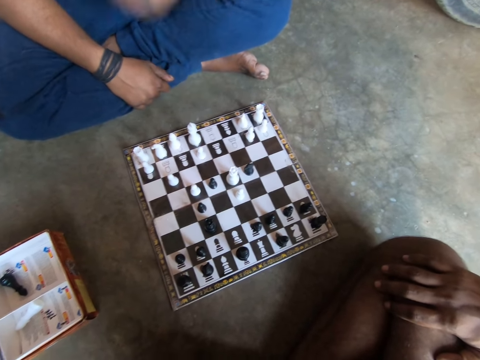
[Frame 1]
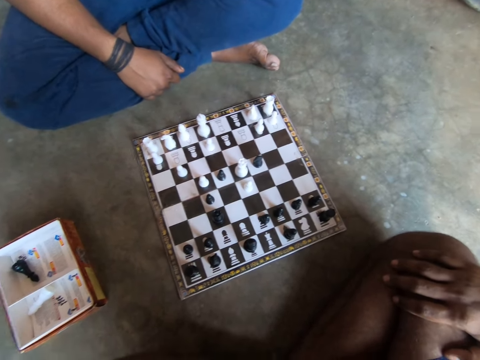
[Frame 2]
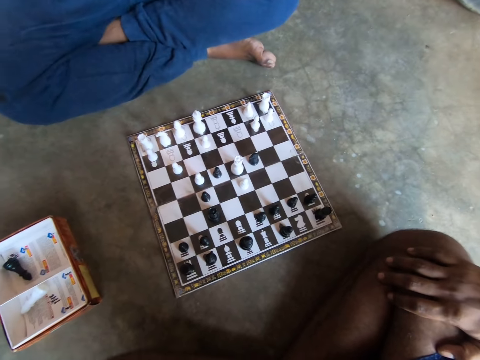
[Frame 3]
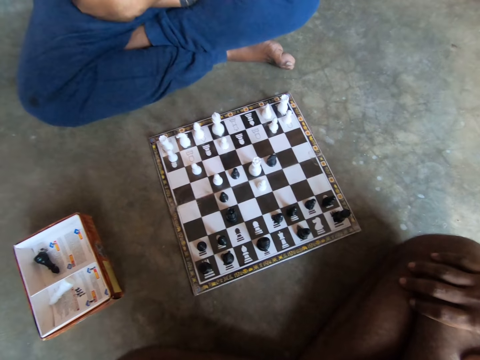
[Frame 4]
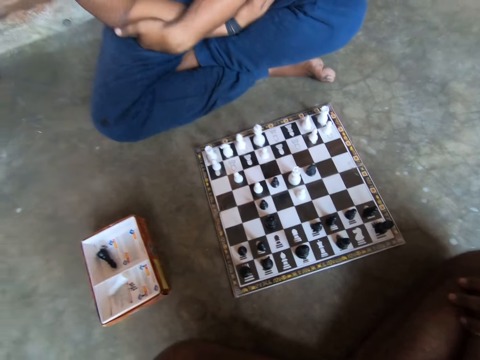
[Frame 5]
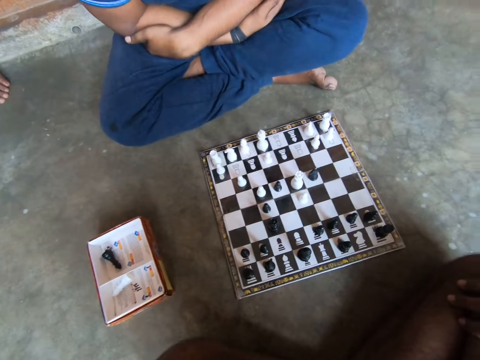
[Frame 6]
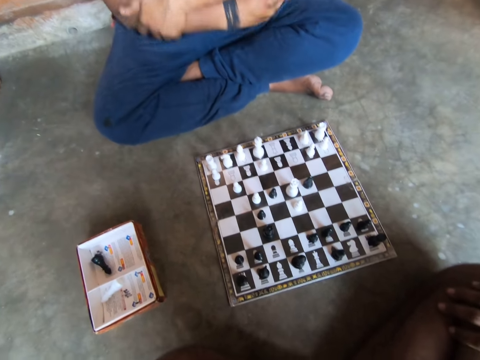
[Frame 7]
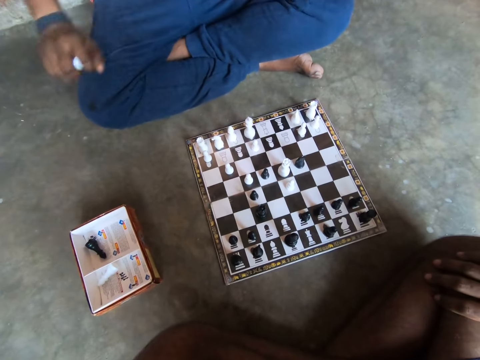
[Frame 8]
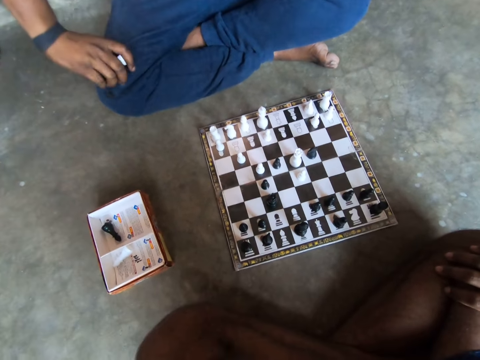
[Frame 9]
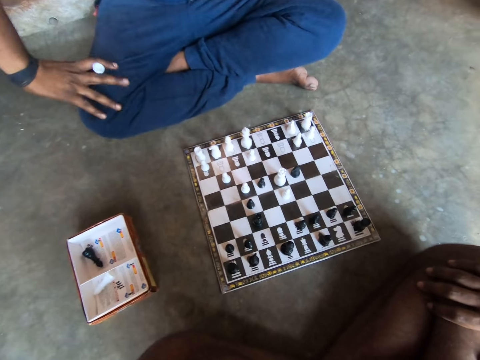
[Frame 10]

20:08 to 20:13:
A man touches his nose with his left hand. The man lifts his hand, lifts his other hand and folds his hands on his lap. The man leans towards the chess board, places his right hand on his lap and touches his knee.

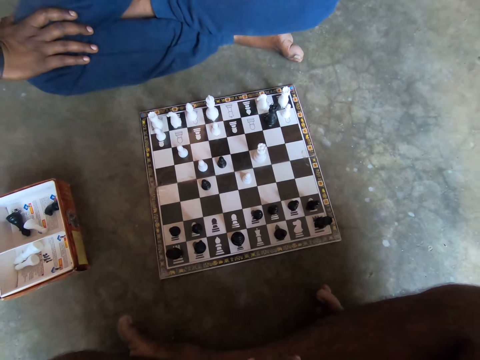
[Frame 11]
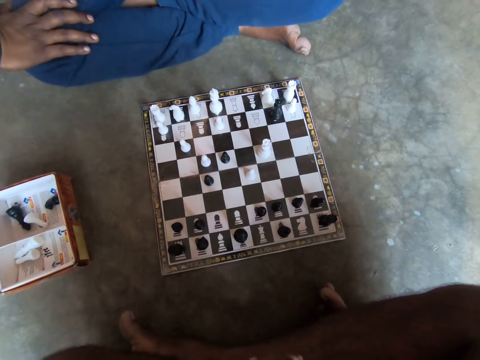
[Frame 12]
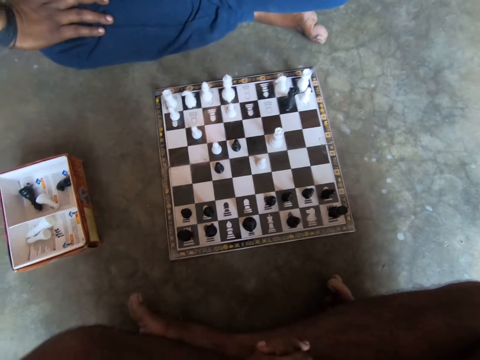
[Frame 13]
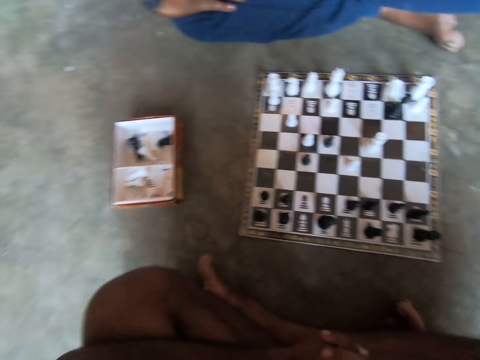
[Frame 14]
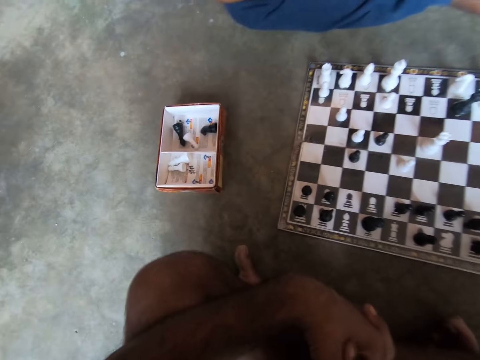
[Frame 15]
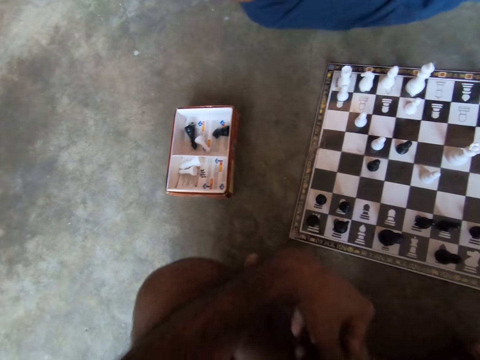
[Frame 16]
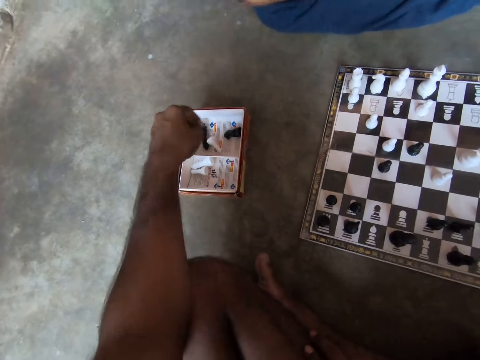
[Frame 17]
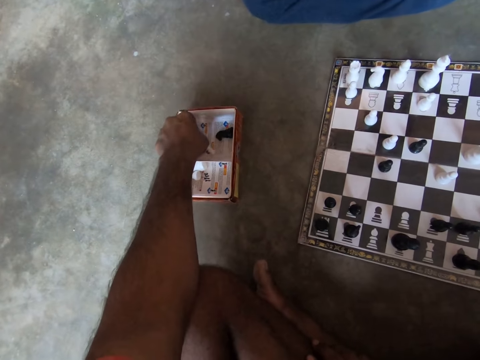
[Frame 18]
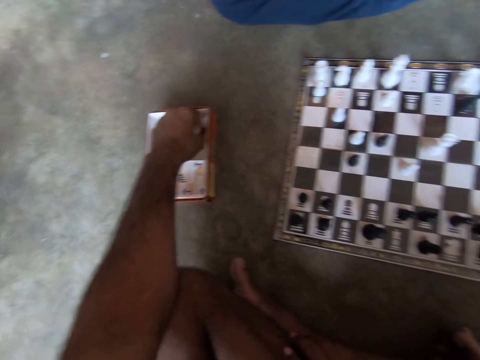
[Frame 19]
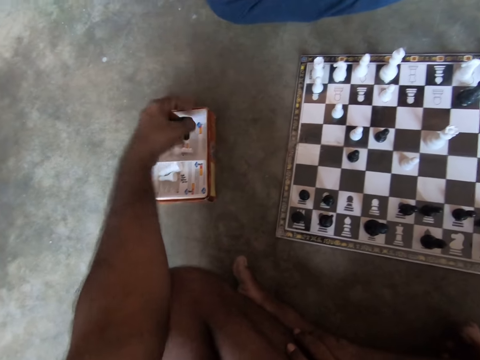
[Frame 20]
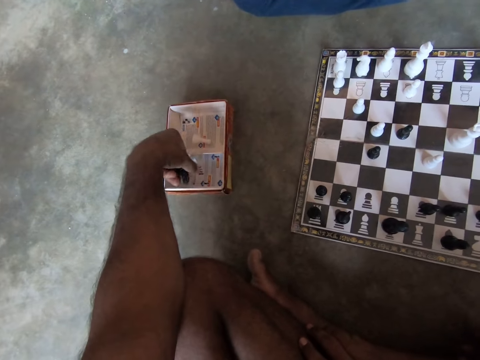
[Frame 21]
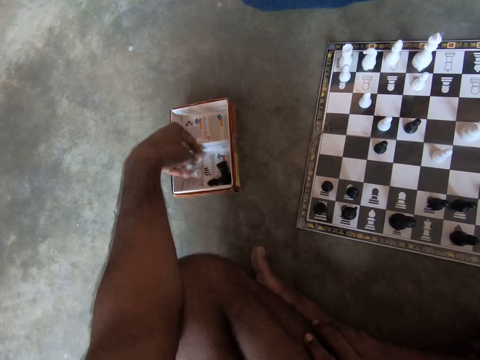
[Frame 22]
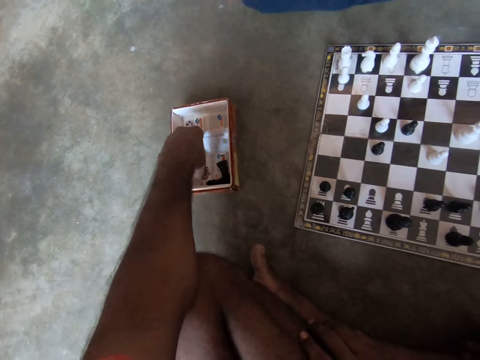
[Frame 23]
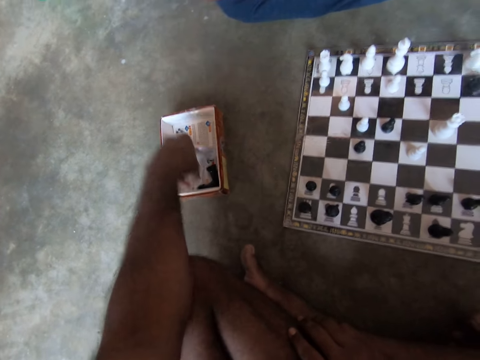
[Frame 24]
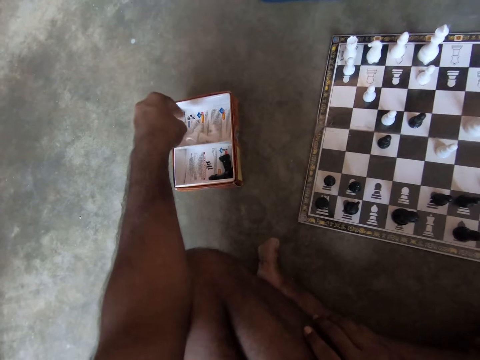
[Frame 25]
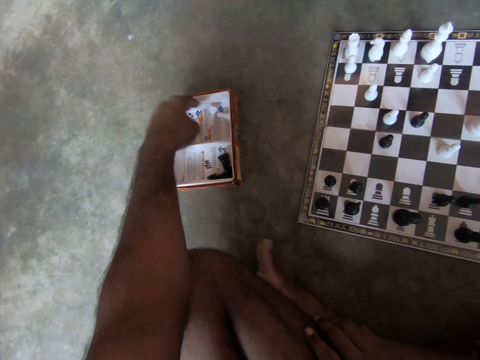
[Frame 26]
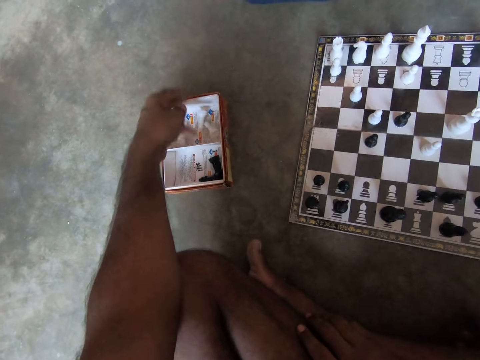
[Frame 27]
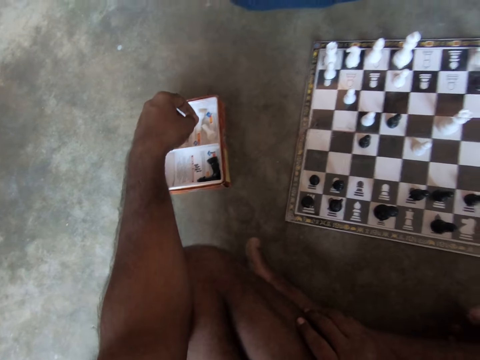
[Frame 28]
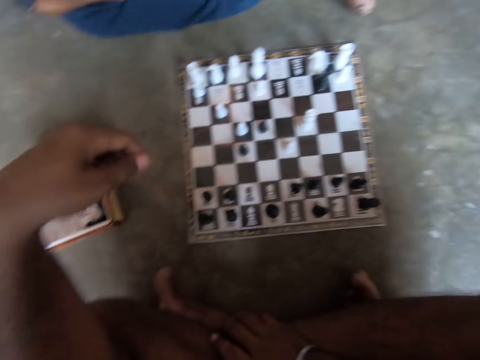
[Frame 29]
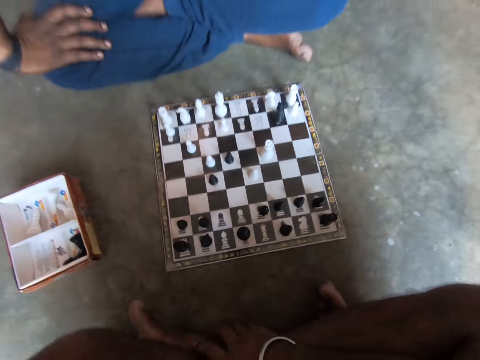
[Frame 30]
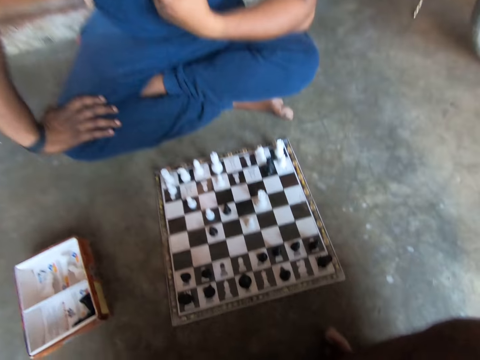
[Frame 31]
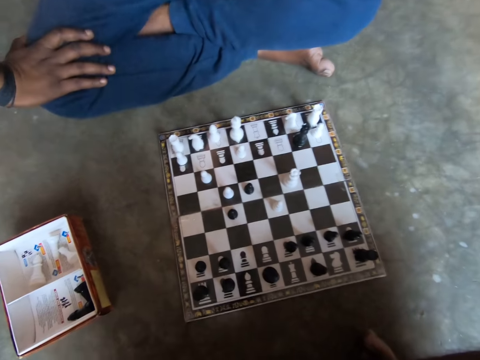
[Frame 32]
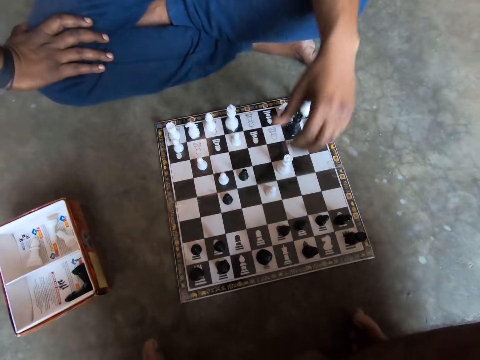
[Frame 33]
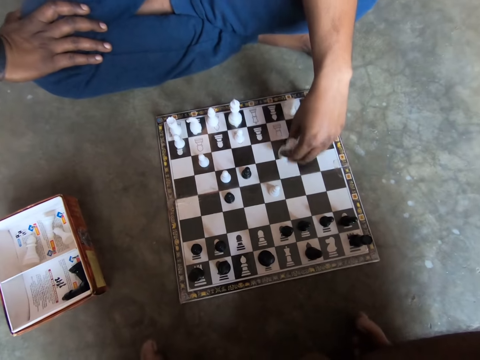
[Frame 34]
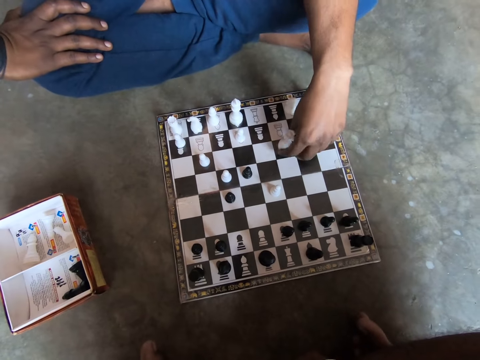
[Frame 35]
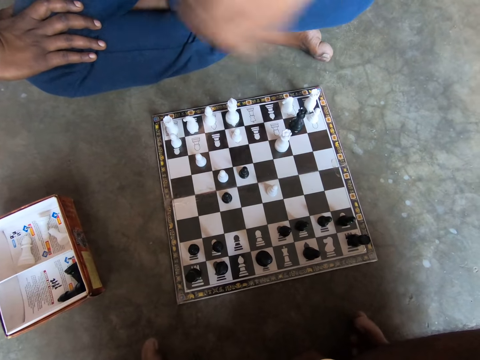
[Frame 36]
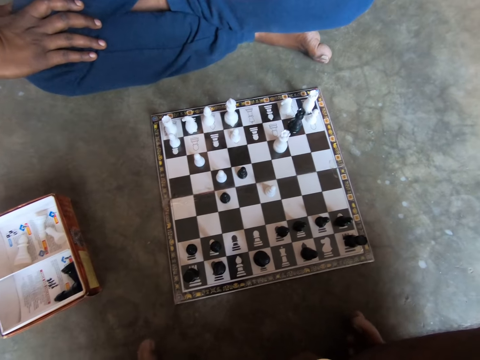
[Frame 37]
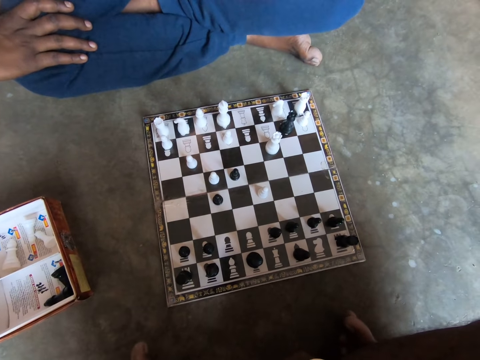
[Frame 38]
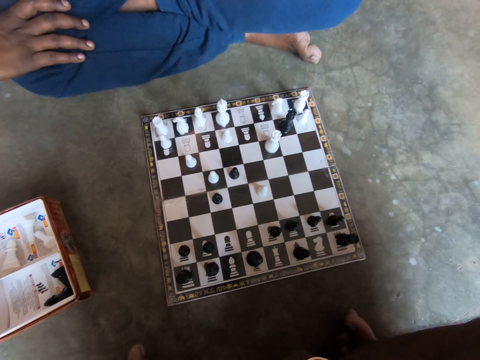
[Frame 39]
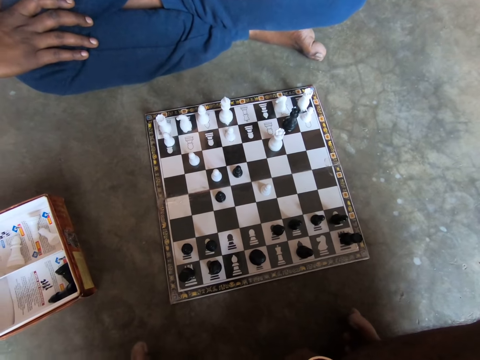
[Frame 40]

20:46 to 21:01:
The camera wearer looks at the box. He sorts the chess pieces in the small container with his left hand. He lifts his hand and touches his nose with his left hand. He looks at the chessboard. A man plays a chess piece on the chessboard with his left hand. The man holds the chess piece. He lifts his hand and touches his nose with his left hand.

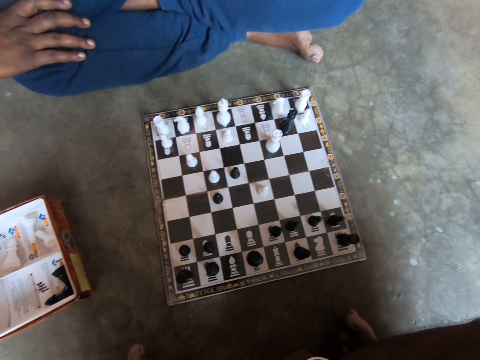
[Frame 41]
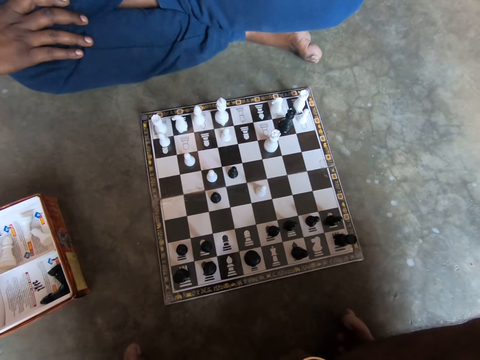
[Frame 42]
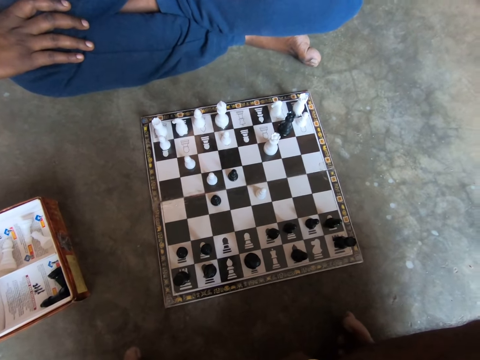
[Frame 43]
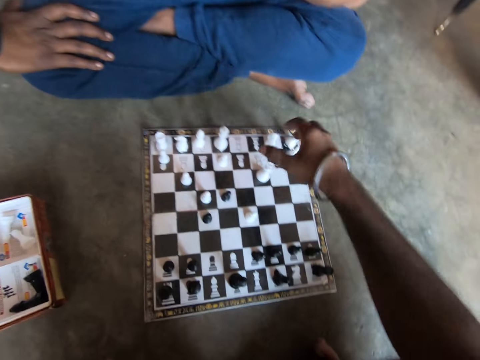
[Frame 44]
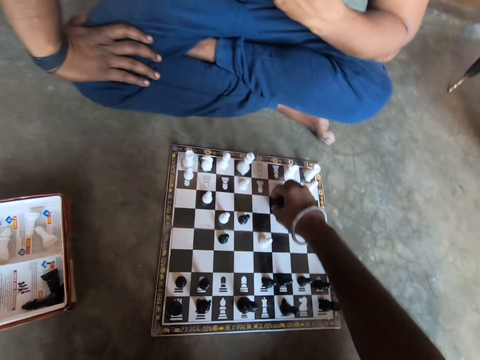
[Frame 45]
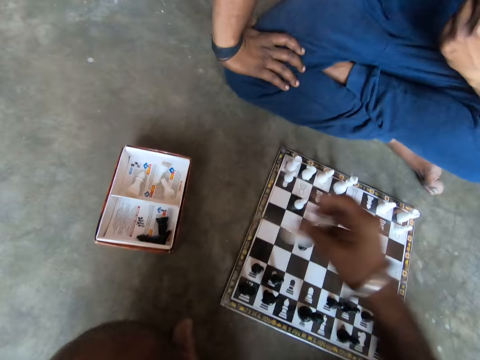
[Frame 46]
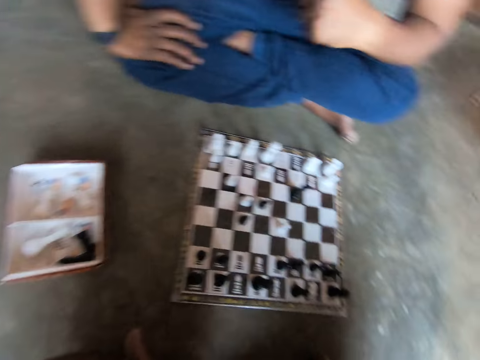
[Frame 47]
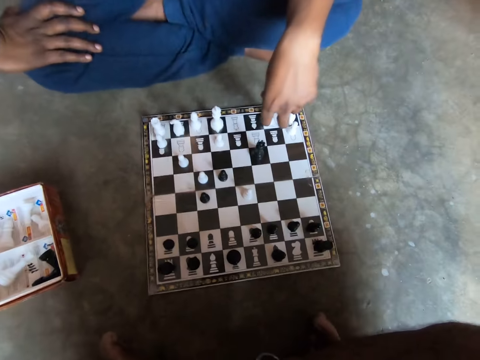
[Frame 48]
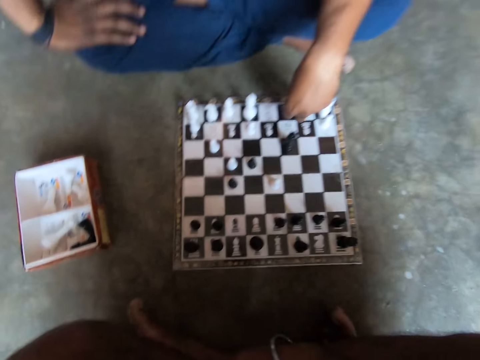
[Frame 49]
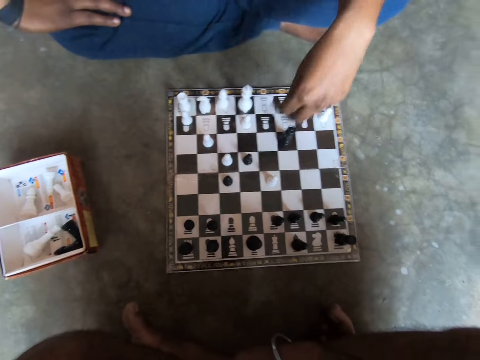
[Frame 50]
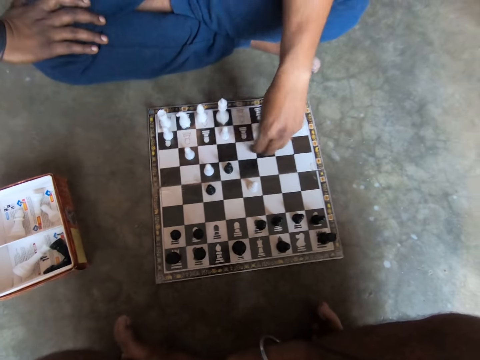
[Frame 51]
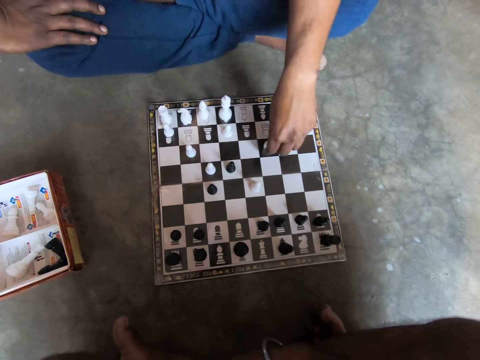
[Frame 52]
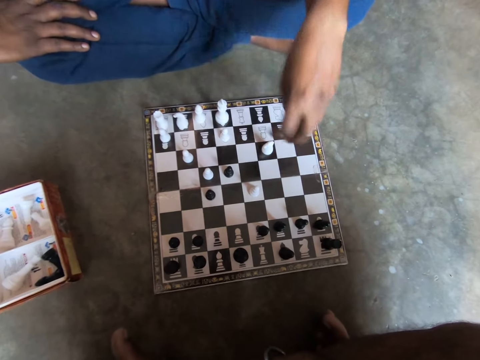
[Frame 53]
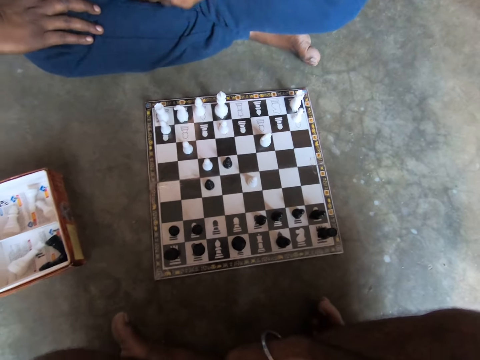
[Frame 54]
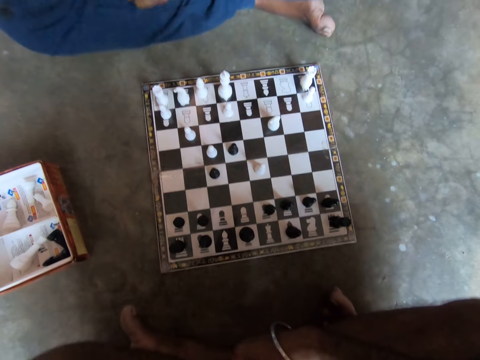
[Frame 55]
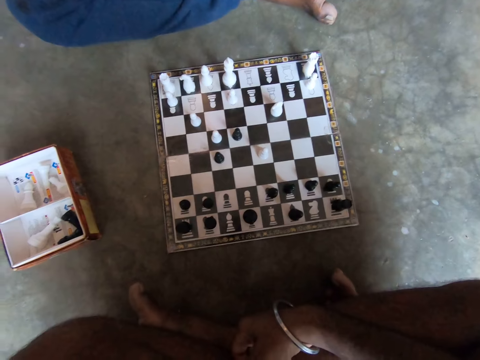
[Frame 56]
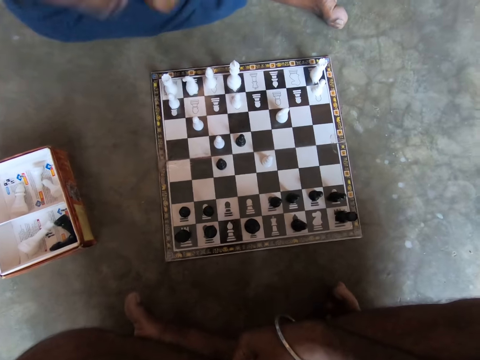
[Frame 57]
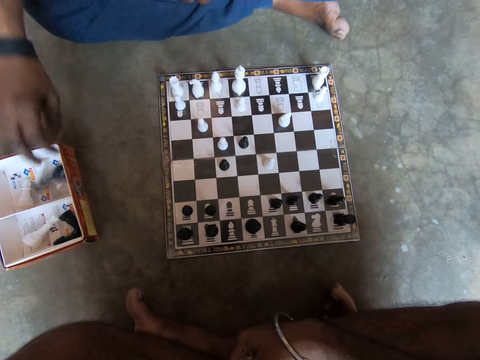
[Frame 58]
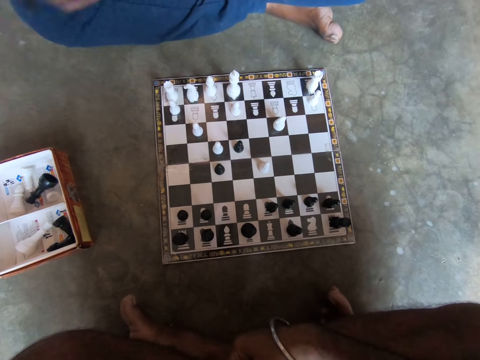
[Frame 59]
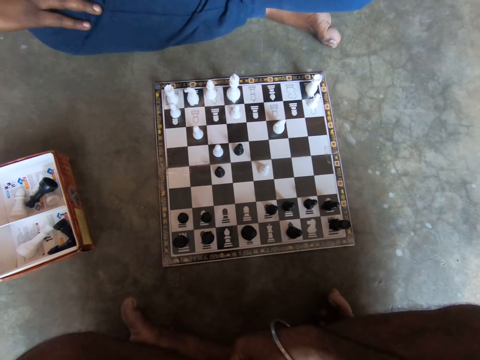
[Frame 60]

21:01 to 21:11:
The camera wearer plays a chess piece on the chessboard with his right hand. He holds the chess piece, lifts the chess piece and drops the chess piece into the small container. A man plays a chess piece on the chessboard with his left hand. The man holds the chess piece, picks a chess piece, puts the chess piece on the chessboard and lifts his hand. He transfers the chess piece in his left hand to his right hand. He drops the chess piece in his right hand into the small container. He places his right hand on his lap.
